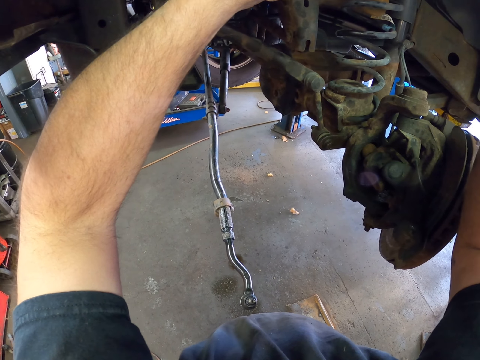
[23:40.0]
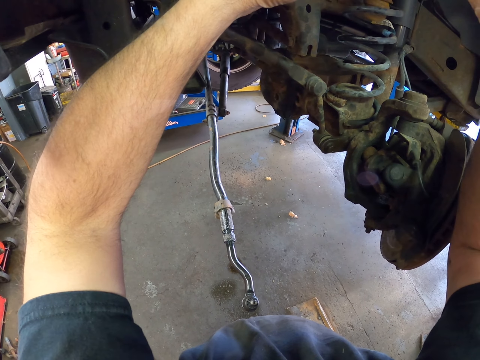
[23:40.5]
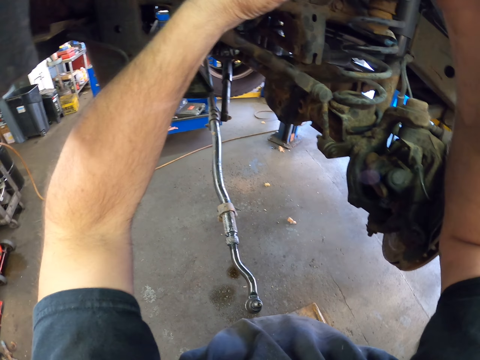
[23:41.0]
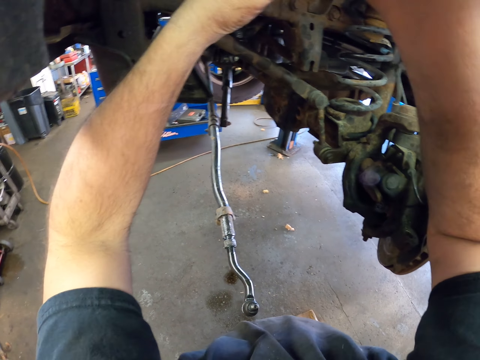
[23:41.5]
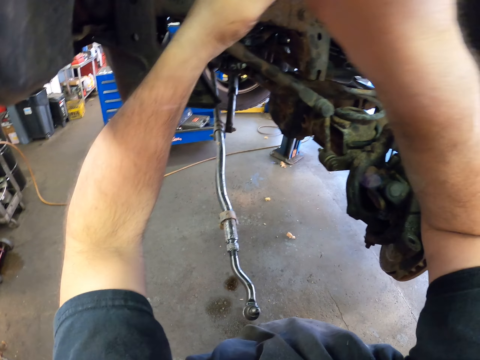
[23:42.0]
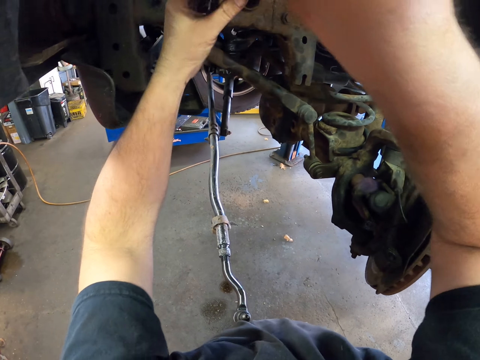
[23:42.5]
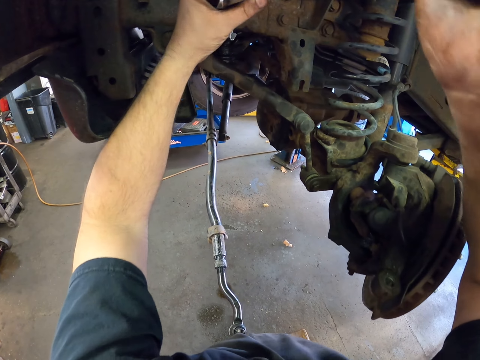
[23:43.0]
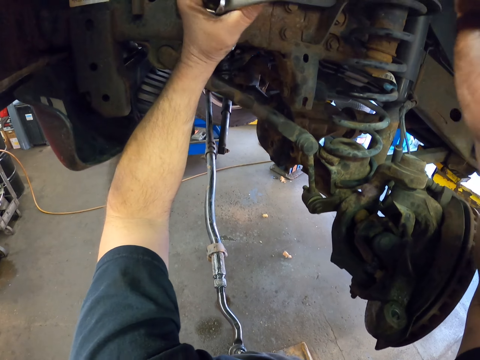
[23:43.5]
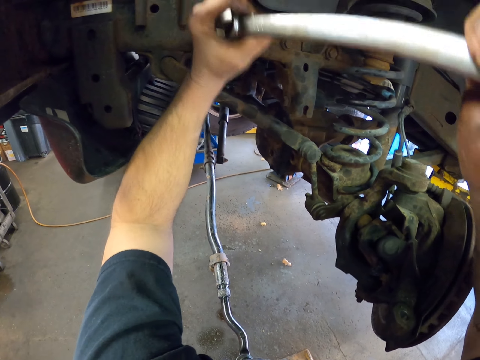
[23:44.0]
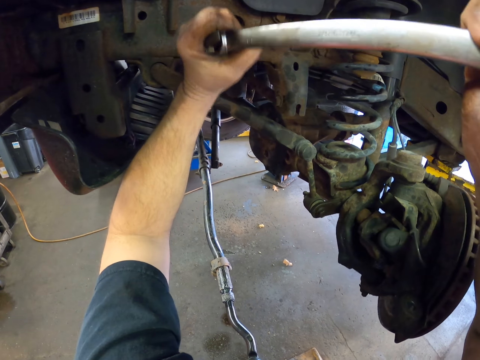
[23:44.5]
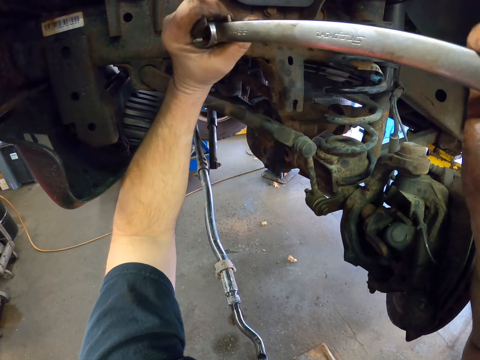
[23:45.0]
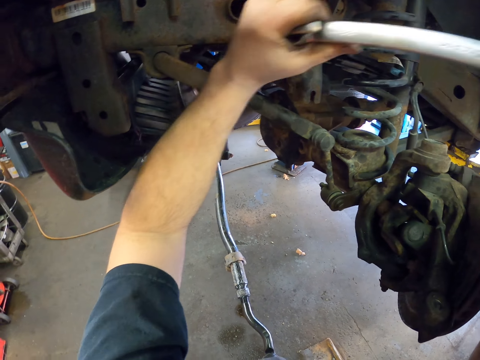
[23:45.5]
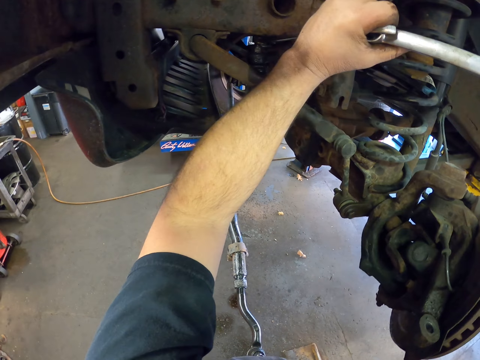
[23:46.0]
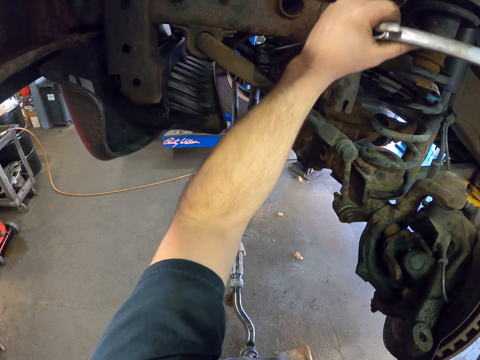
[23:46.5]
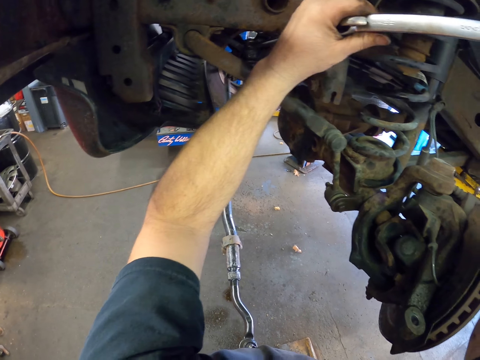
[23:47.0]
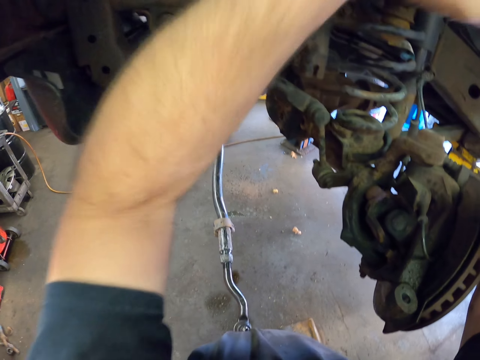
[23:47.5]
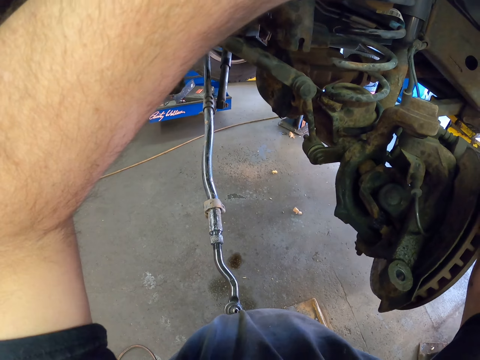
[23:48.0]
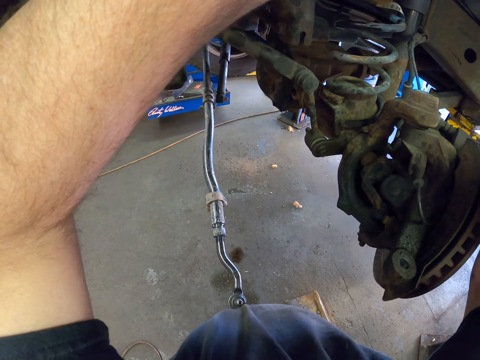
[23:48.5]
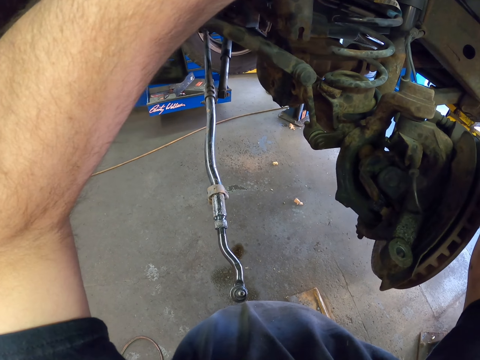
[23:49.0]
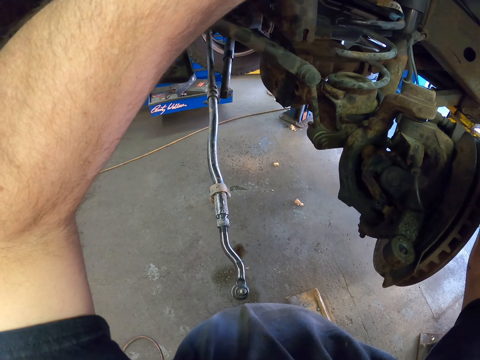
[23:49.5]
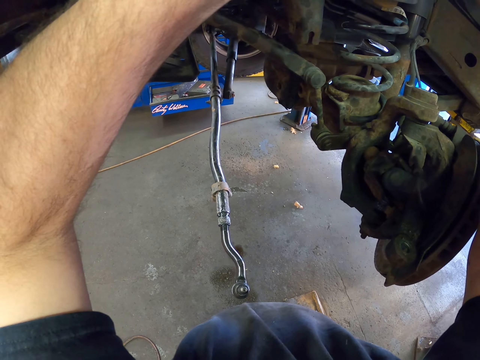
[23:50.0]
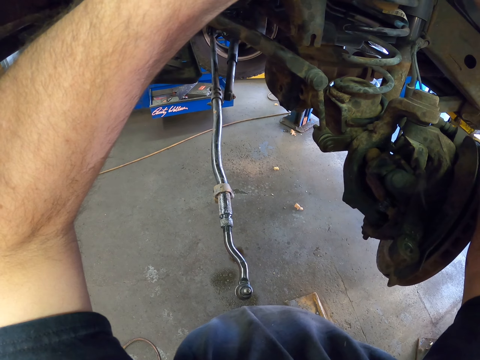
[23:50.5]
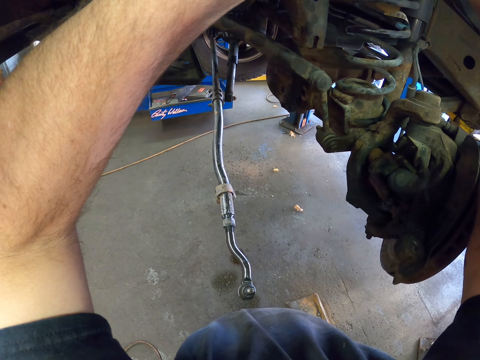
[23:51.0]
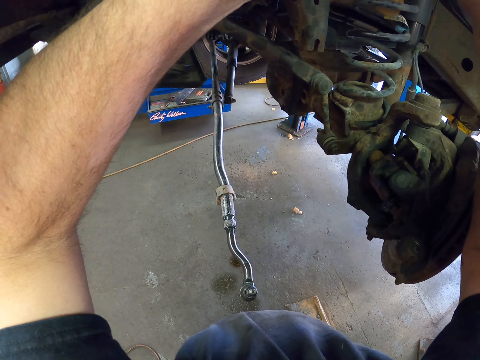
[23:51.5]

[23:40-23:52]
The camera wearer moves the spanners. They put the spanner to the nut. They tighten the nut with the spanner.

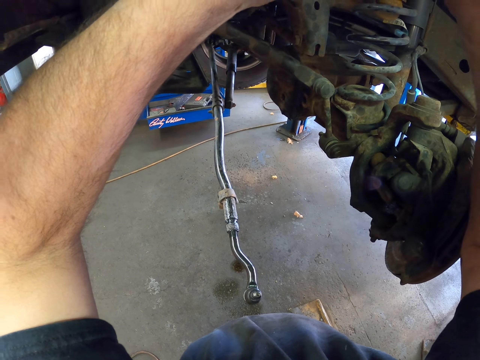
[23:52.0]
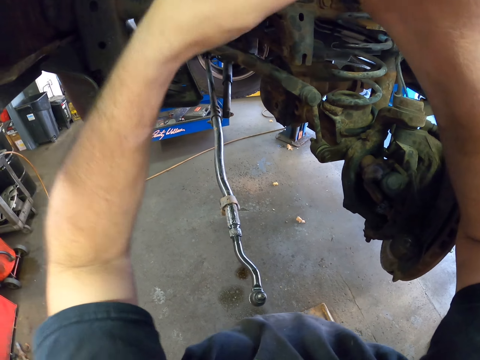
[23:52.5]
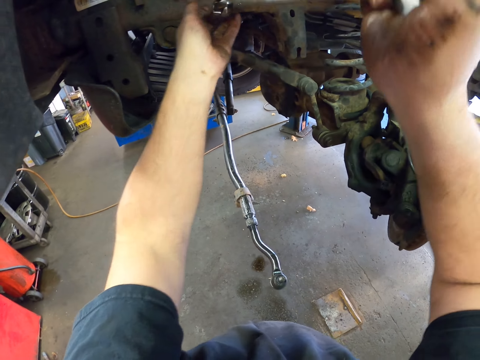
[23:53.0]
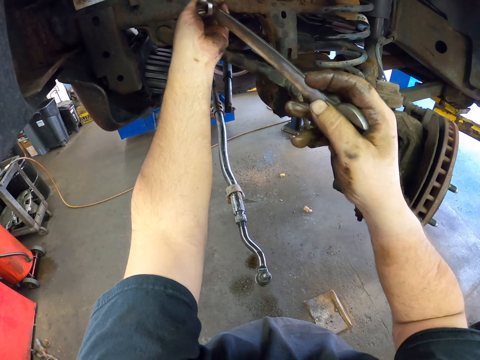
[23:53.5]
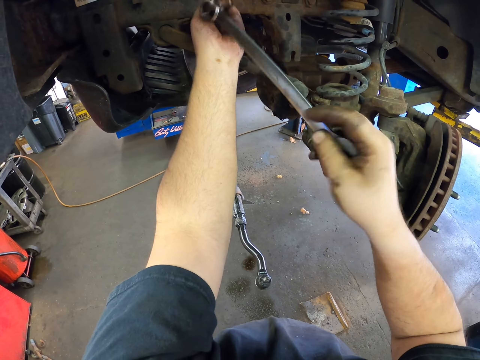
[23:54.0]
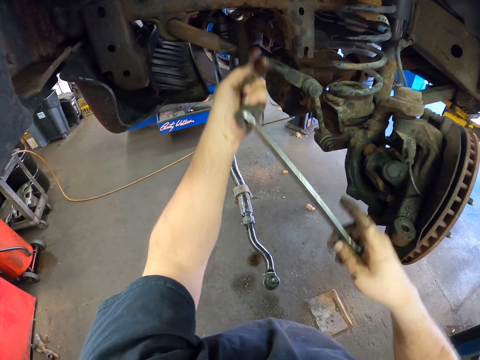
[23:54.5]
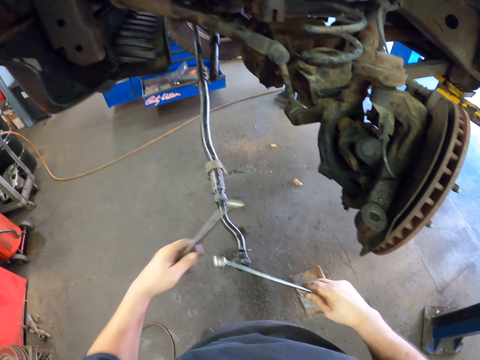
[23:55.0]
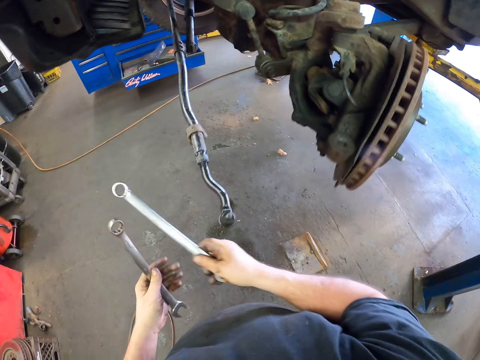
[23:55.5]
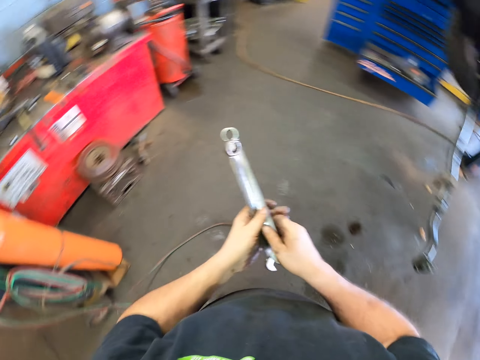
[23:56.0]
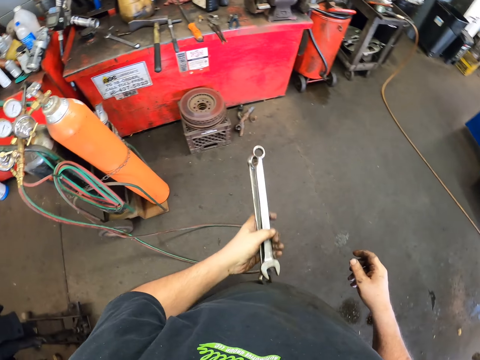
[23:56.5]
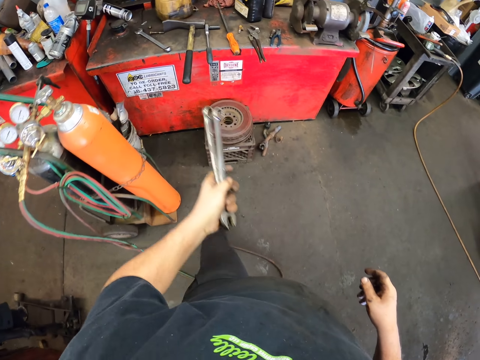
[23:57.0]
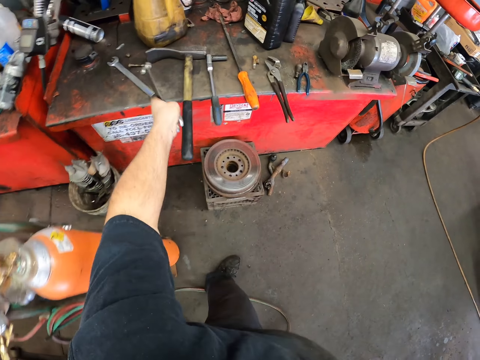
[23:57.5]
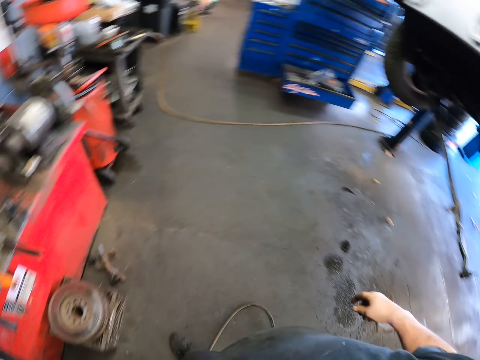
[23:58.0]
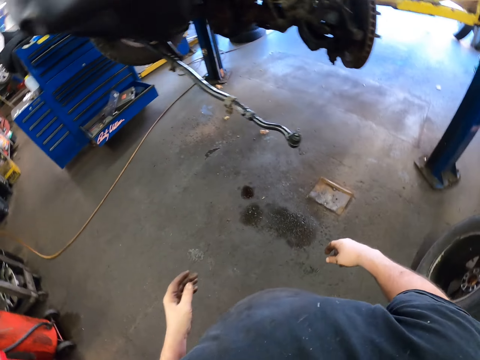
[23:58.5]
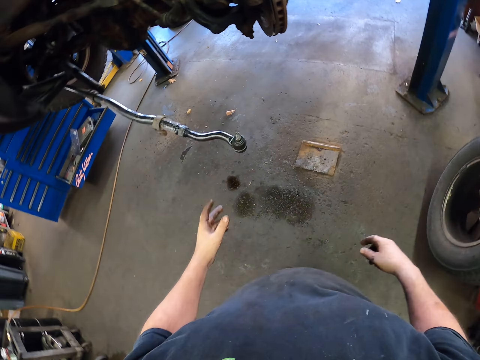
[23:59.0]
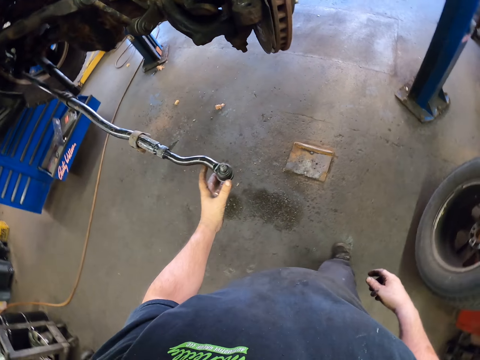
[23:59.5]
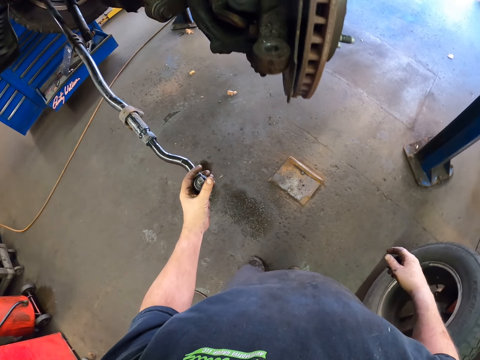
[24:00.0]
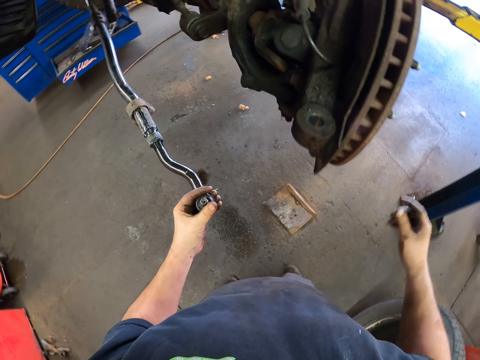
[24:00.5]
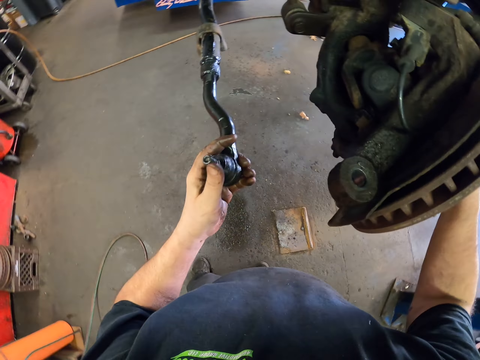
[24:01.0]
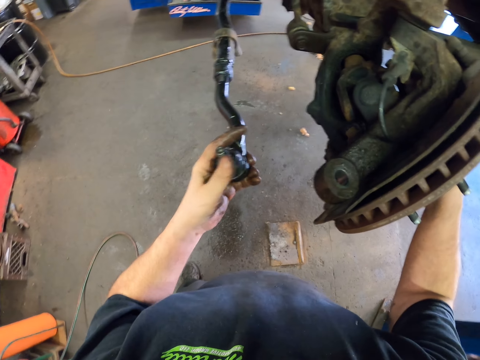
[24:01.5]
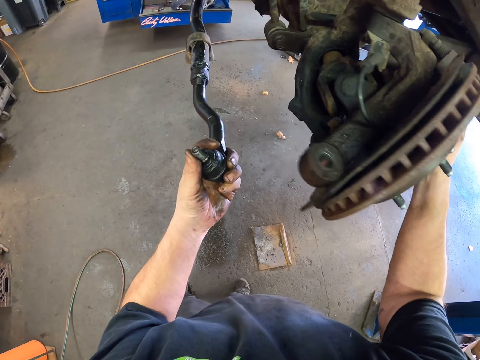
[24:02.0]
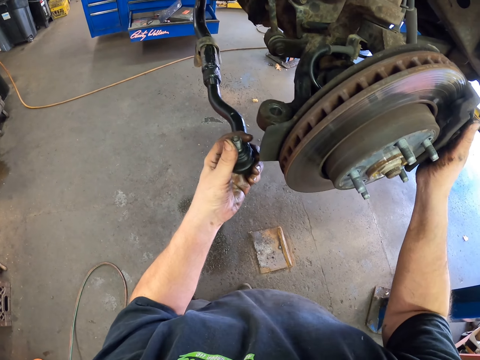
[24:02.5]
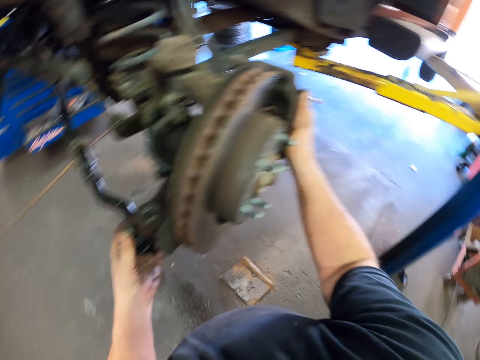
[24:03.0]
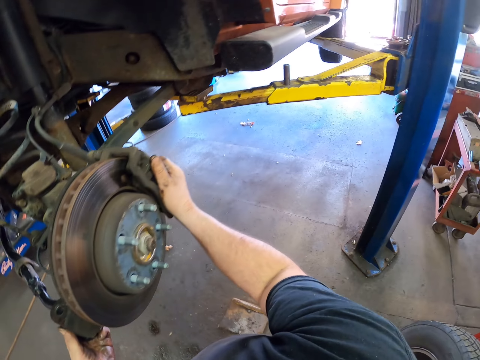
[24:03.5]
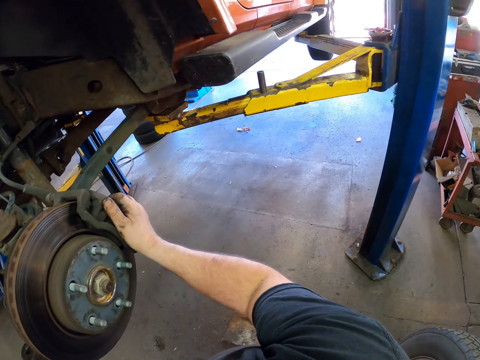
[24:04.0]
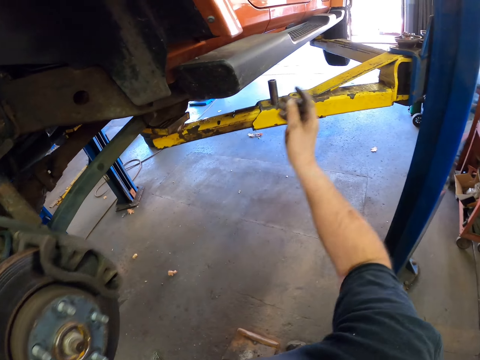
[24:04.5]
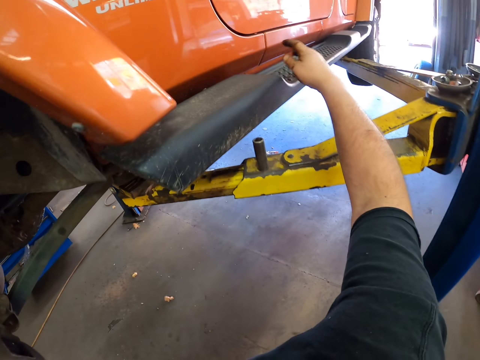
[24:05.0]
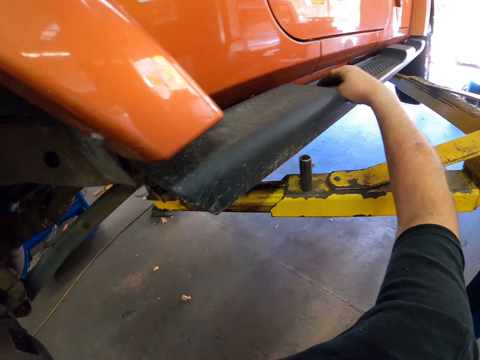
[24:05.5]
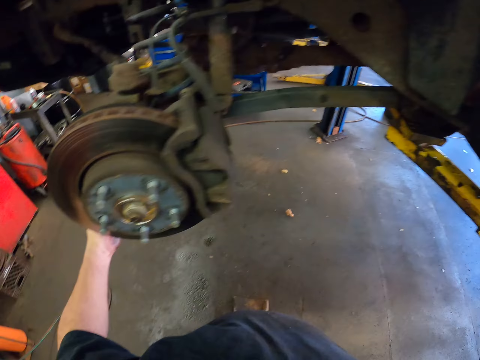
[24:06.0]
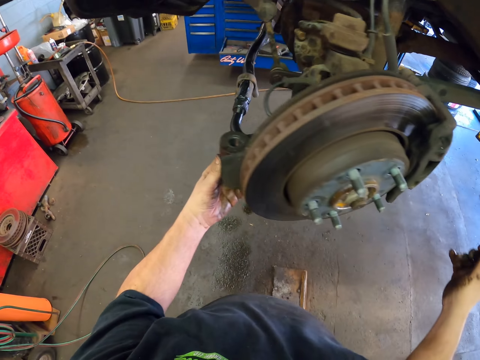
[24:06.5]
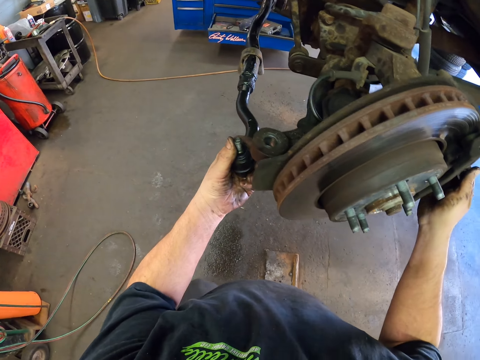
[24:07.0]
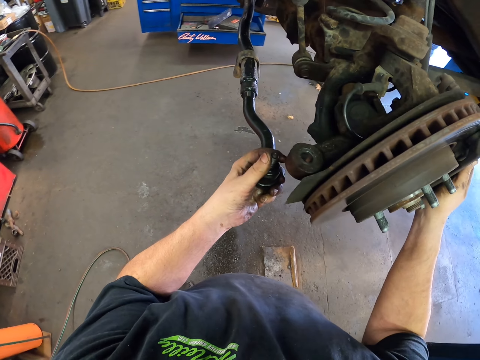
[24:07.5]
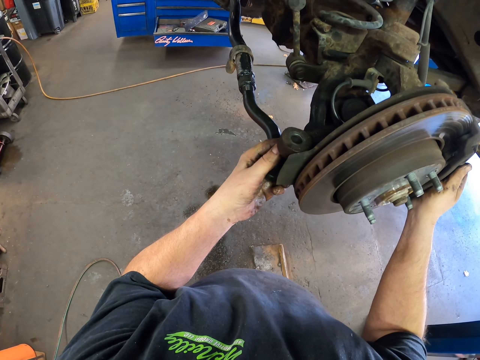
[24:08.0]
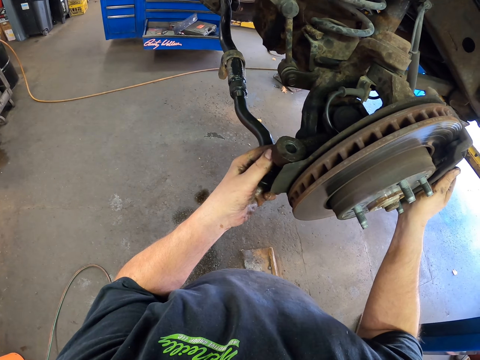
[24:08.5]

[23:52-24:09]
The camera wearer moves the spanners. They move the hands. They pass the spanner to the left hand. They move the leg. They put the spanners down. They move the hand. They touch the car part. They move the car part. They pick up something. They touch the car part. They connect the car parts. They look around. They pick up the nut. They move the car part.
